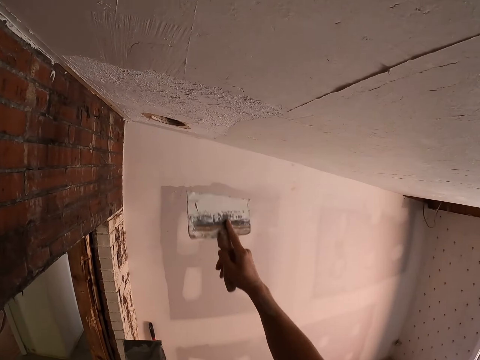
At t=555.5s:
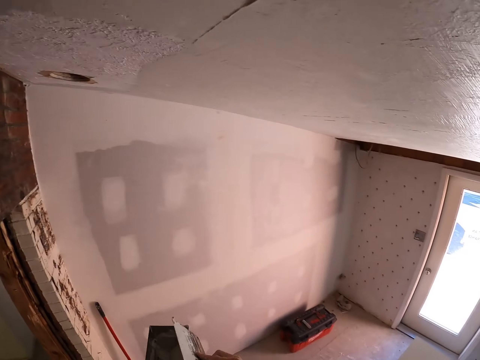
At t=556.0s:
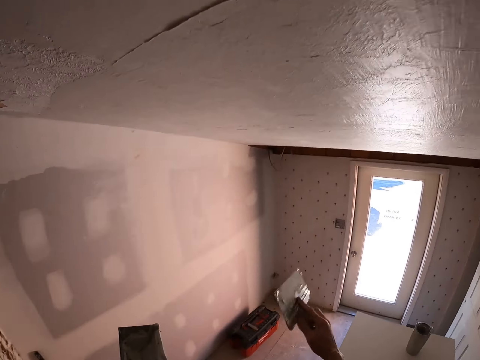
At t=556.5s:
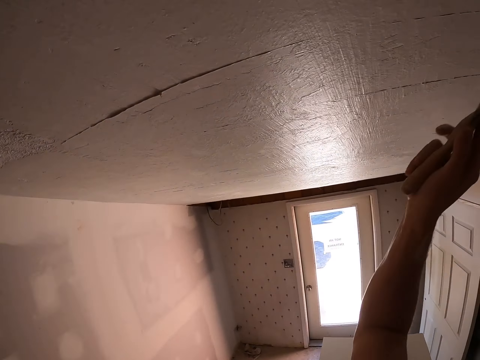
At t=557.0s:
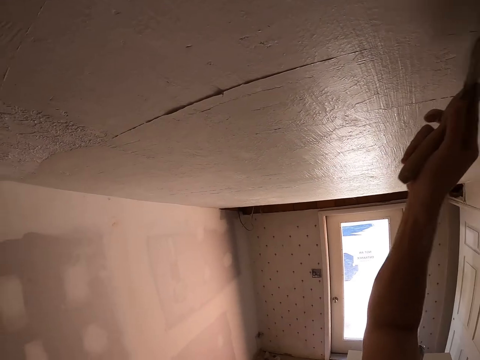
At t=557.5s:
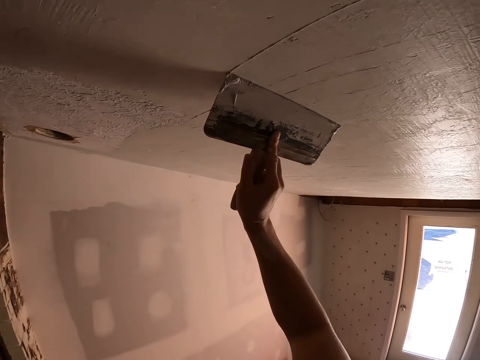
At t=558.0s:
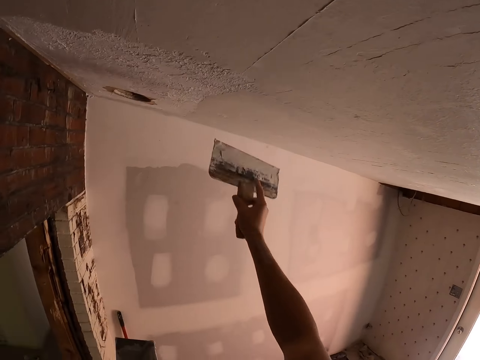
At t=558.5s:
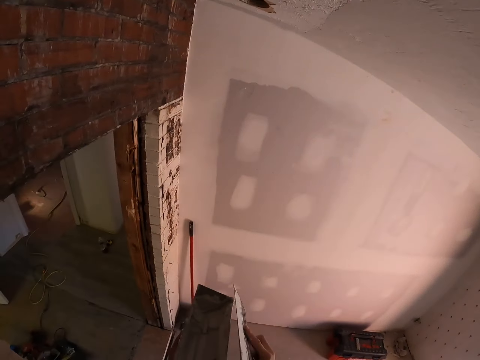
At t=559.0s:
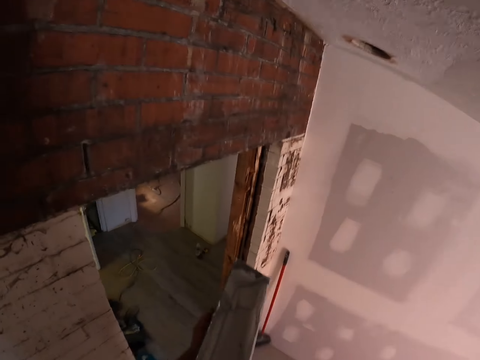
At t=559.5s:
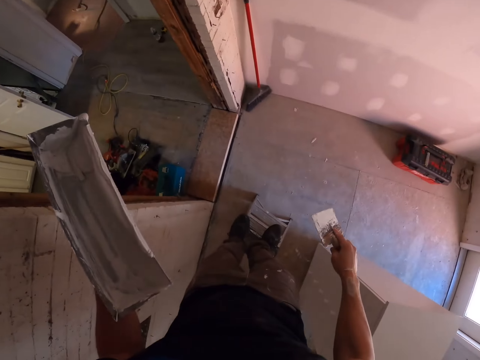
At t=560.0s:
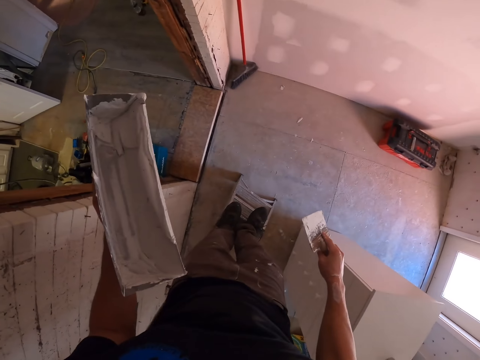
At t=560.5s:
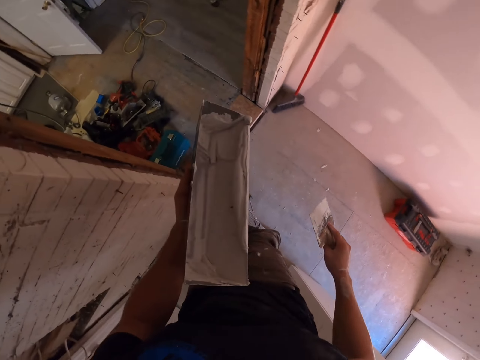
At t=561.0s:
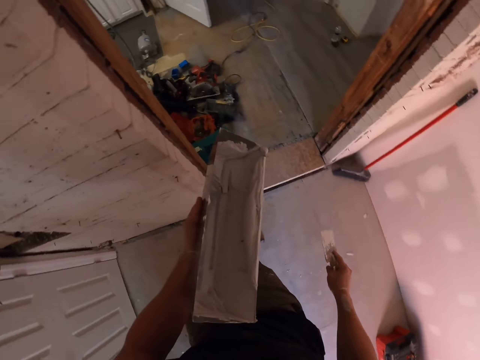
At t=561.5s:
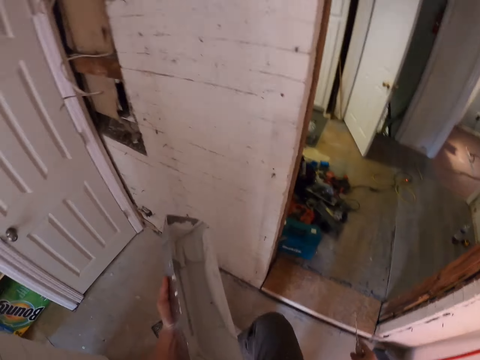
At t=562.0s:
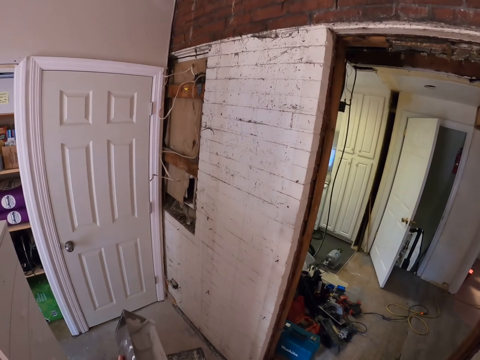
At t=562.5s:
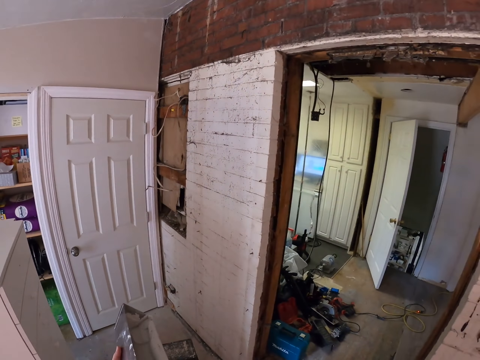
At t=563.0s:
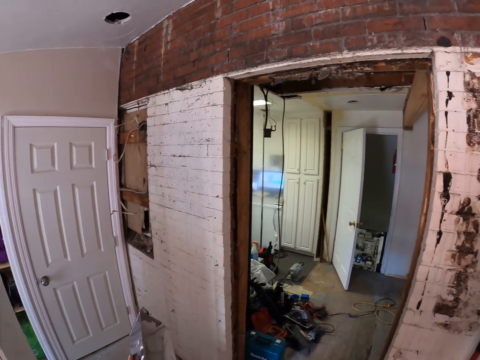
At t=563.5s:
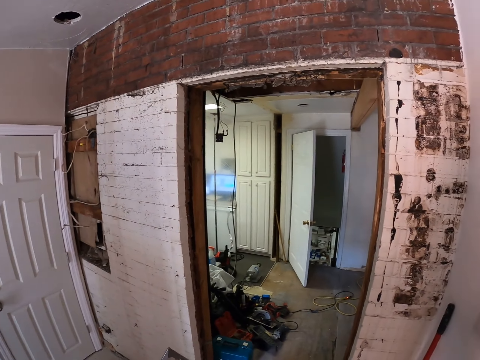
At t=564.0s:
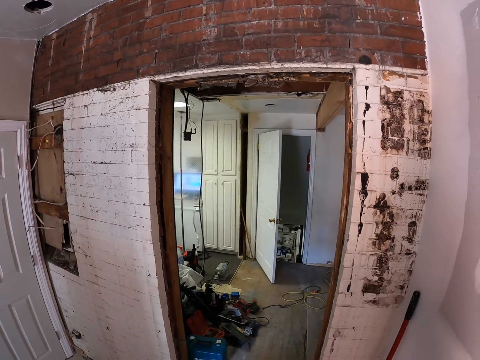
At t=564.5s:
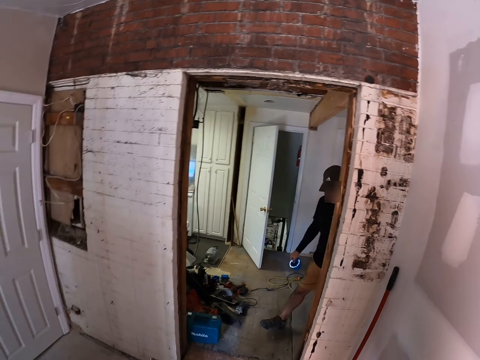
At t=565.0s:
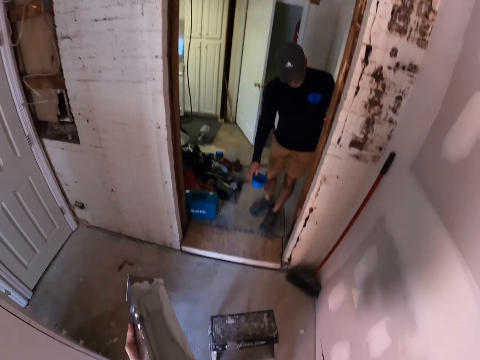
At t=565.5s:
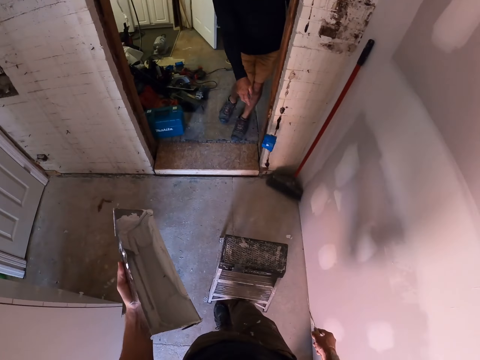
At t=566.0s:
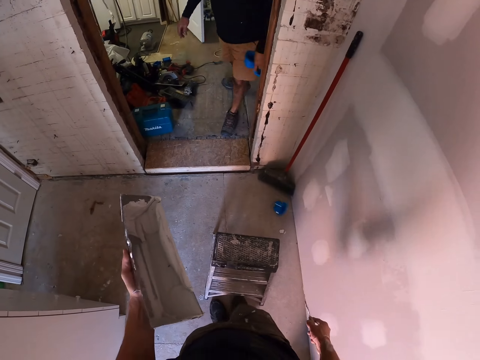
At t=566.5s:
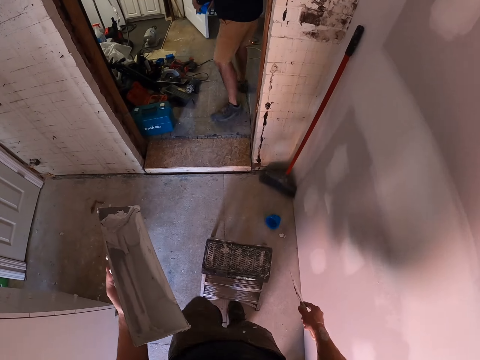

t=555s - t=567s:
The camera wearer removes the paint brush from the wall. They look around. They step down from the ladder.

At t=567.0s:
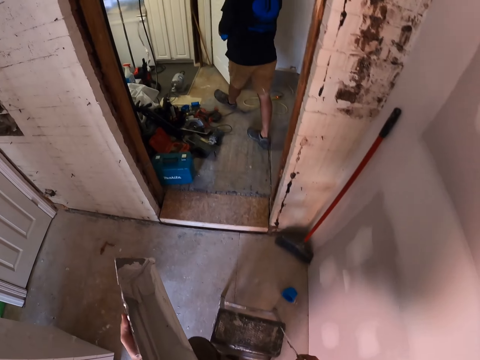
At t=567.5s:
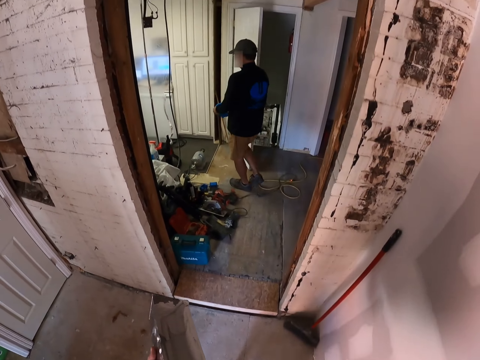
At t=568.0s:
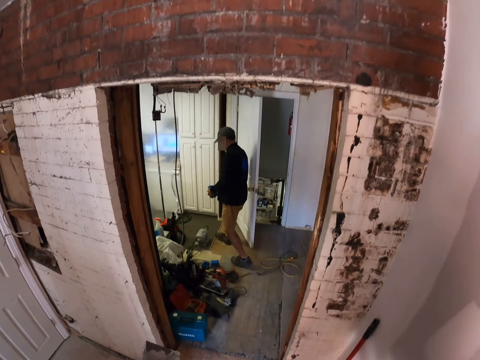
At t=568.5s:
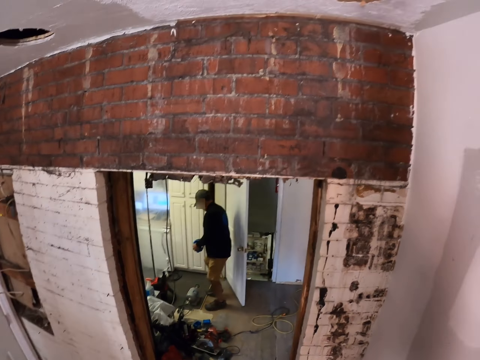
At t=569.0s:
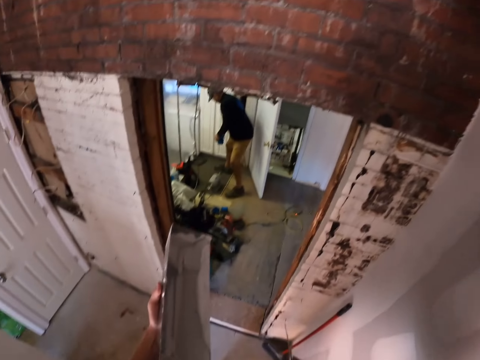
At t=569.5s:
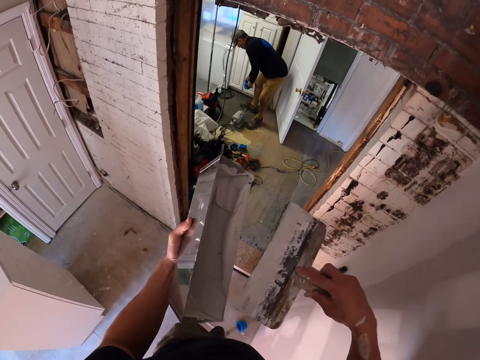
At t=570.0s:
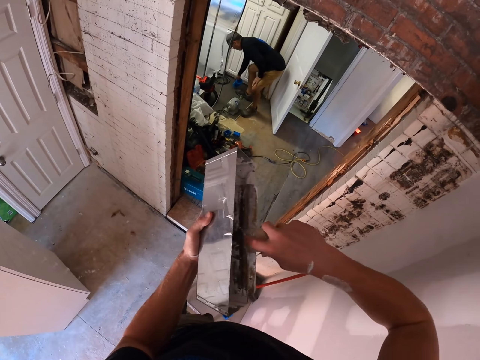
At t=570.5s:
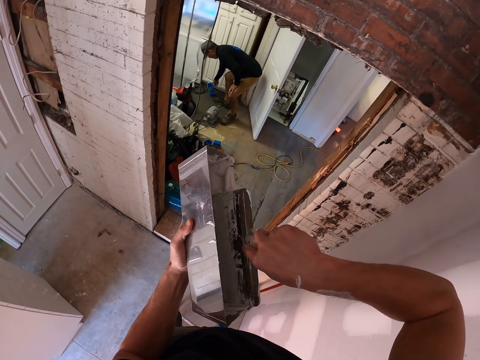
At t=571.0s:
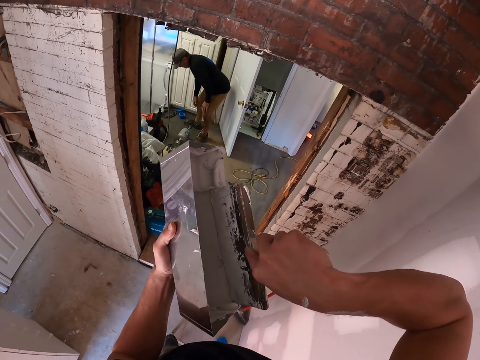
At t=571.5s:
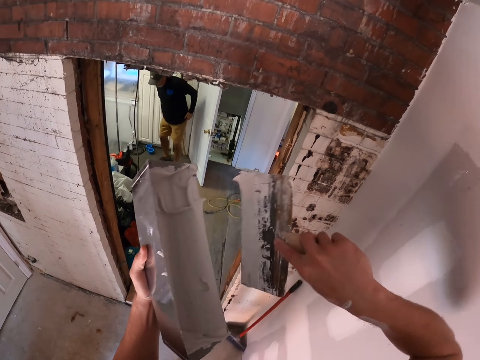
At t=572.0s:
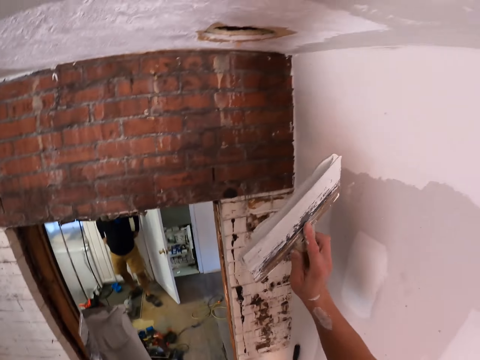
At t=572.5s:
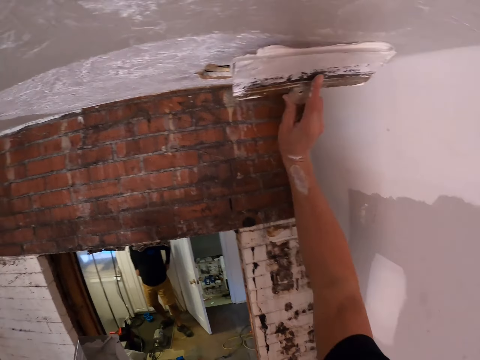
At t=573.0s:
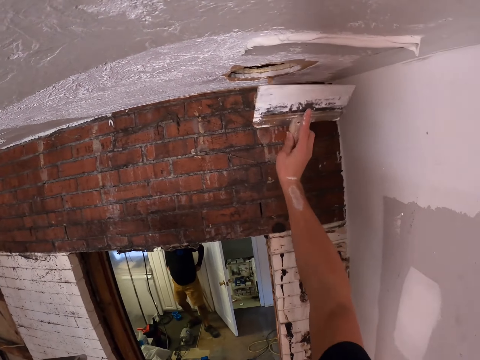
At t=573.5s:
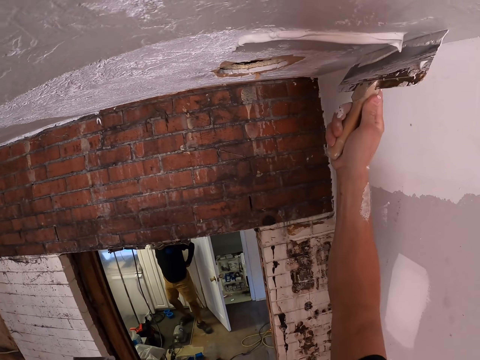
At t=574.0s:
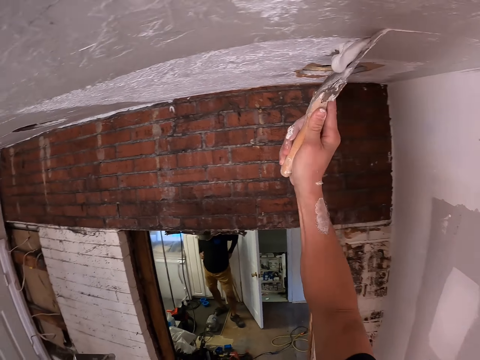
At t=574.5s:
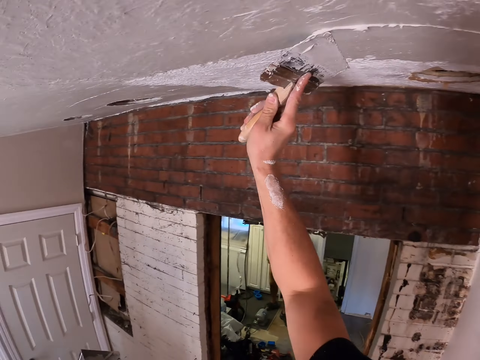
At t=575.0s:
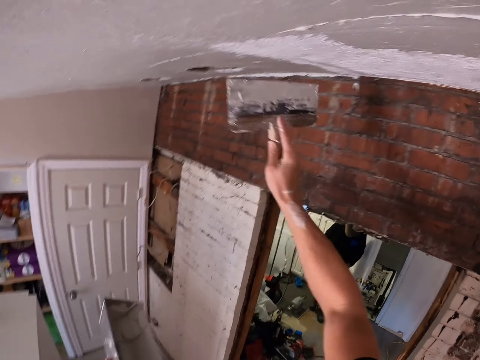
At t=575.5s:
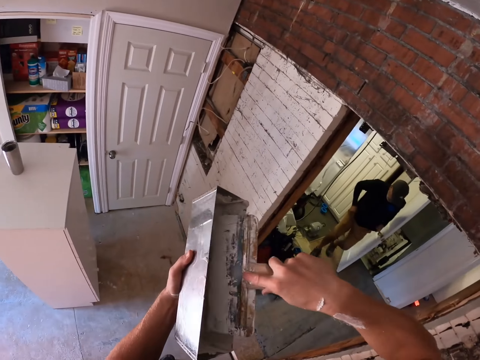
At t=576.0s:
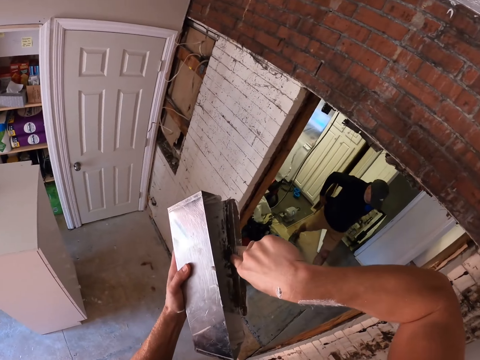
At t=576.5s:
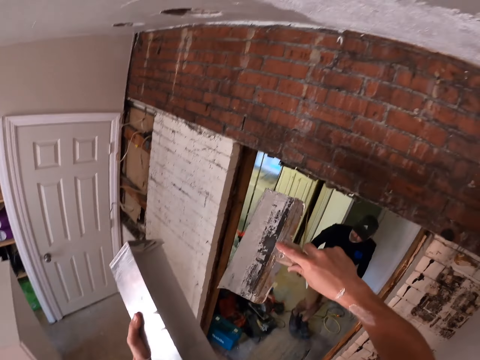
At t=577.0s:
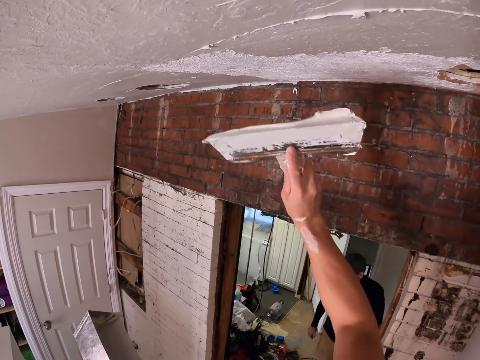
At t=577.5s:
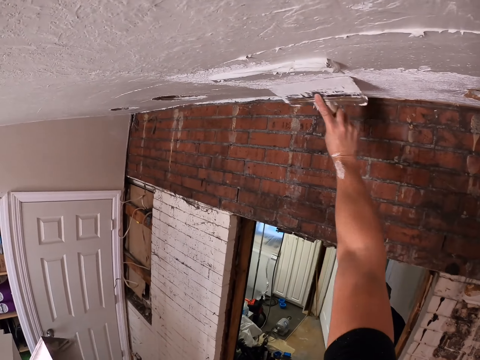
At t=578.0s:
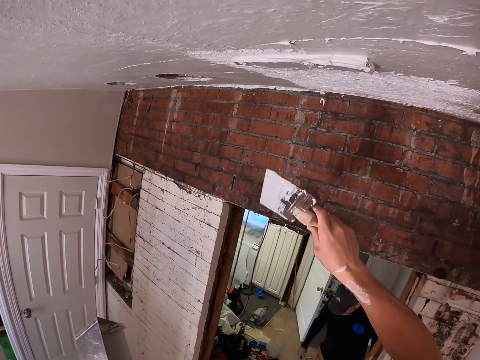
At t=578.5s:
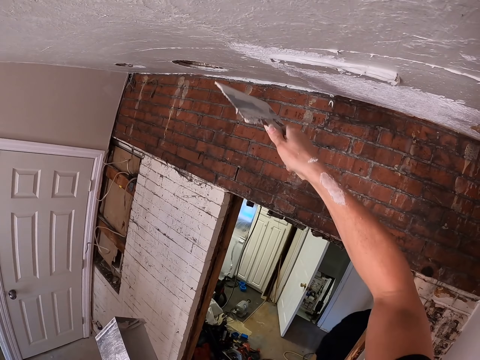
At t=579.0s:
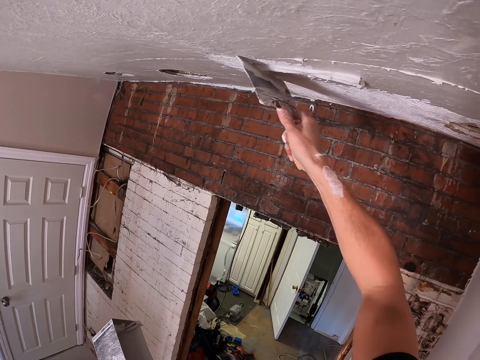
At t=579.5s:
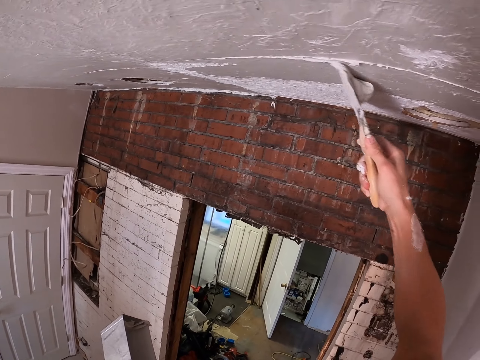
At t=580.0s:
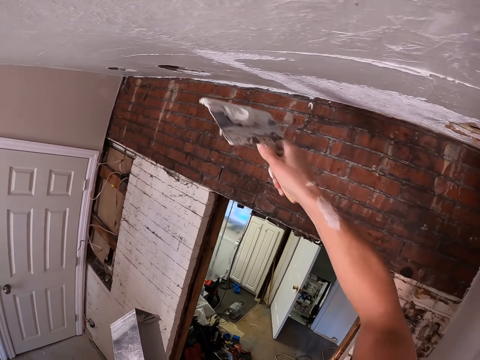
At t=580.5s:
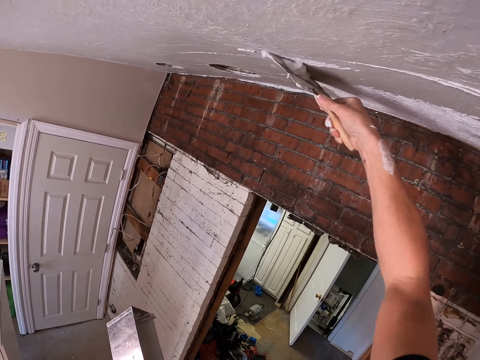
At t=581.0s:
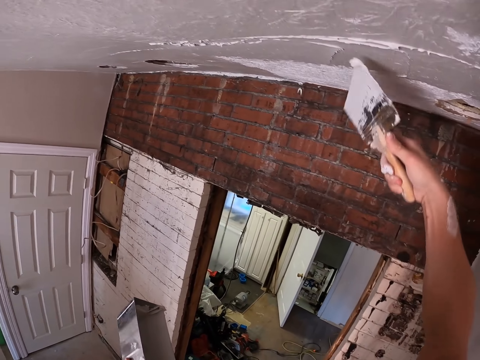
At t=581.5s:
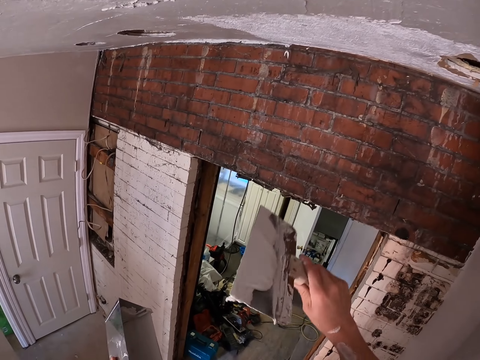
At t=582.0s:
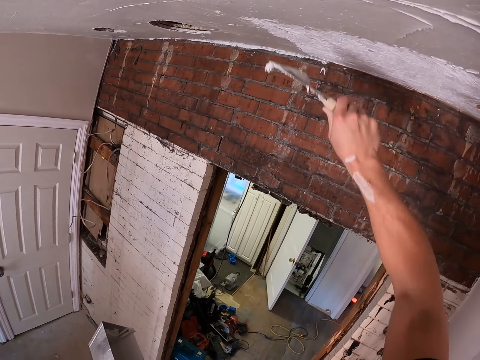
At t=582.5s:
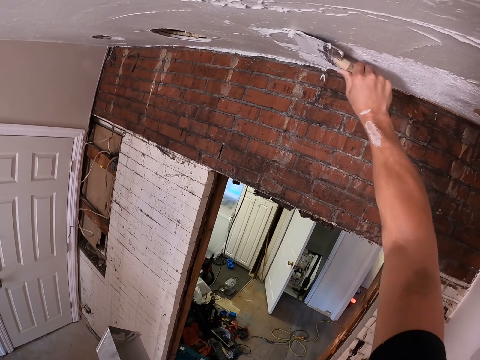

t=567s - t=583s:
The camera wearer climbs the ladder. They scoop paint or plaster from the container with paint. They plaster the ceiling with a scraper. They scoop the plaster from the container. They plaster the ceiling with the scraper.
